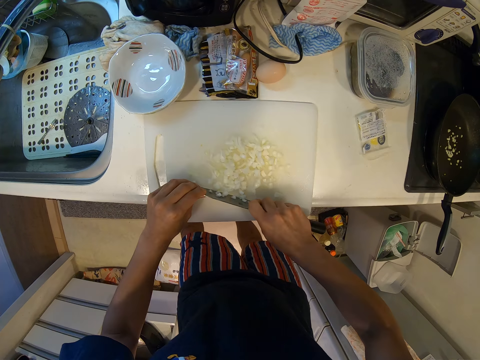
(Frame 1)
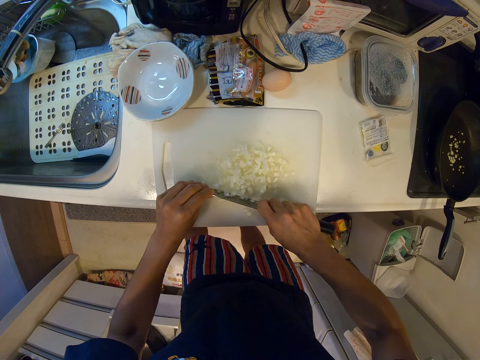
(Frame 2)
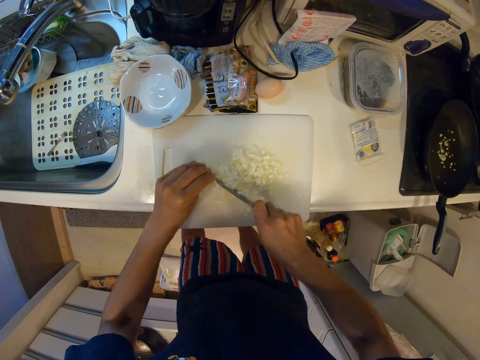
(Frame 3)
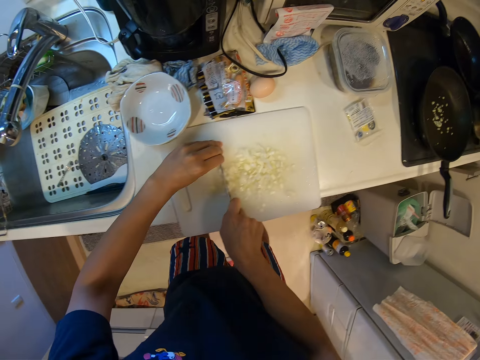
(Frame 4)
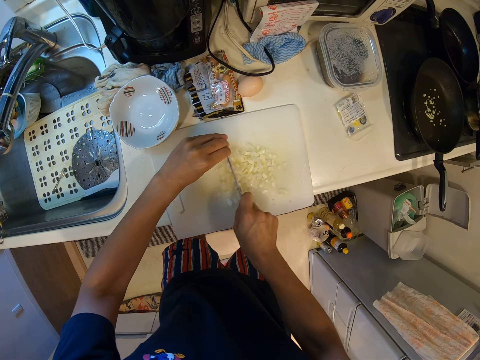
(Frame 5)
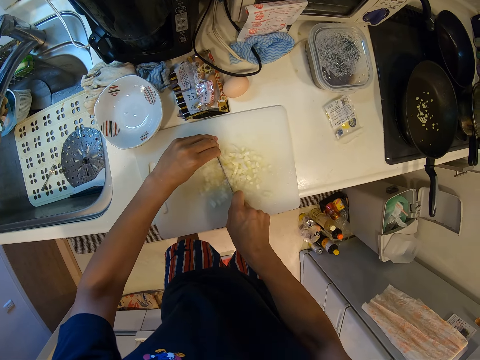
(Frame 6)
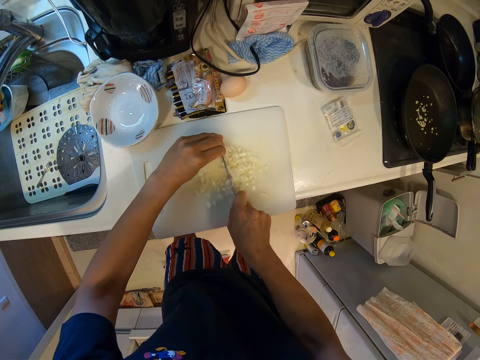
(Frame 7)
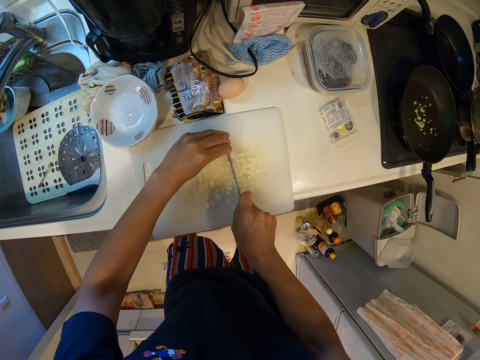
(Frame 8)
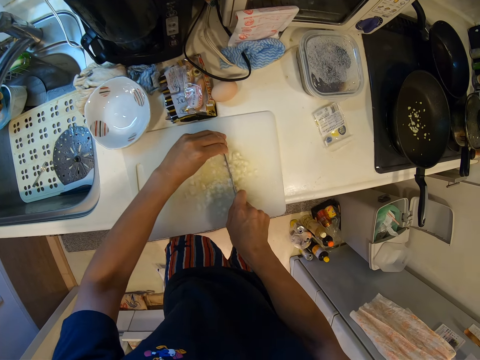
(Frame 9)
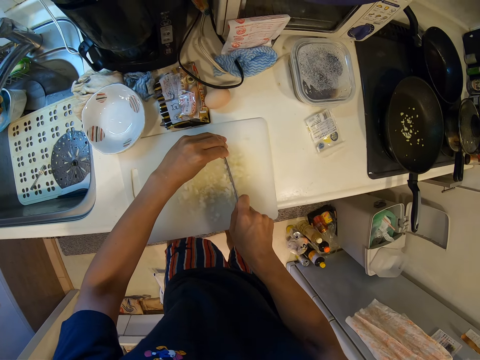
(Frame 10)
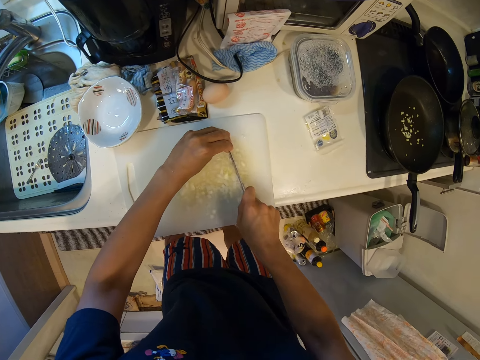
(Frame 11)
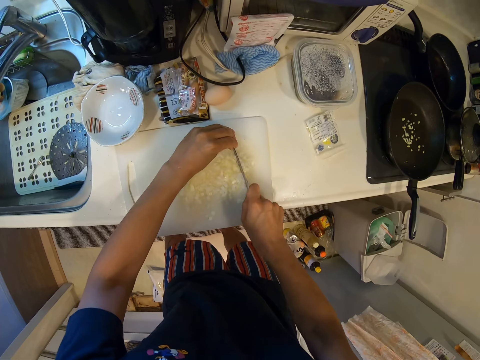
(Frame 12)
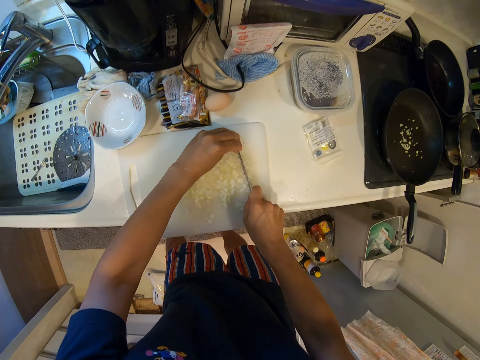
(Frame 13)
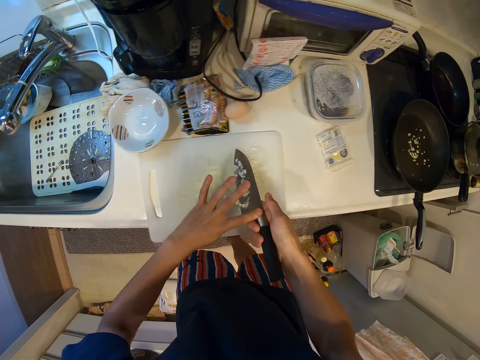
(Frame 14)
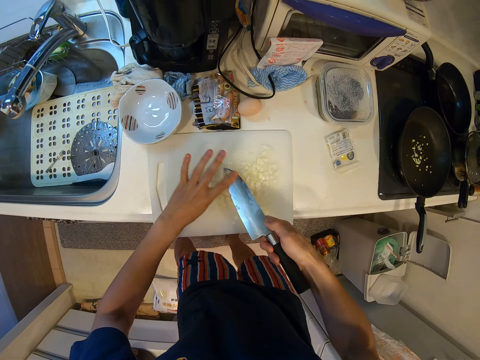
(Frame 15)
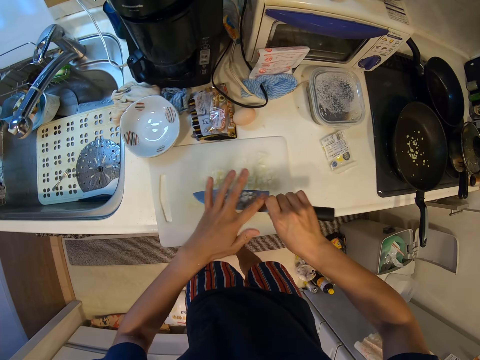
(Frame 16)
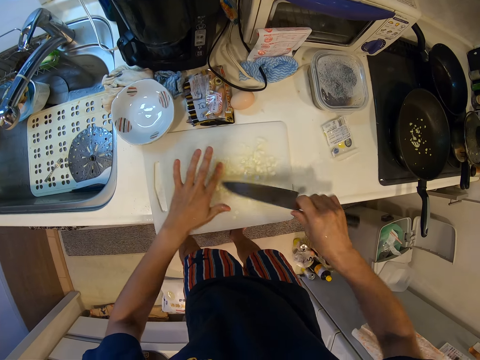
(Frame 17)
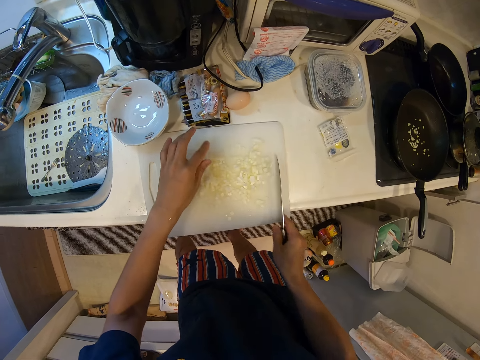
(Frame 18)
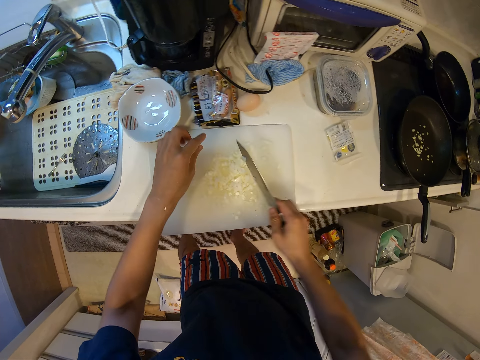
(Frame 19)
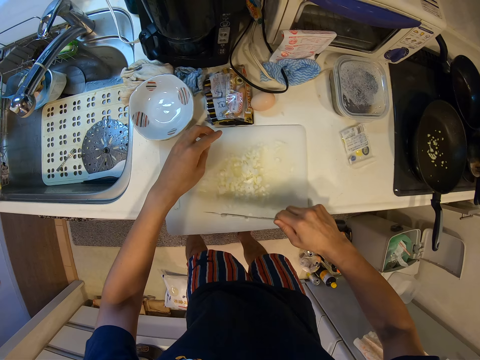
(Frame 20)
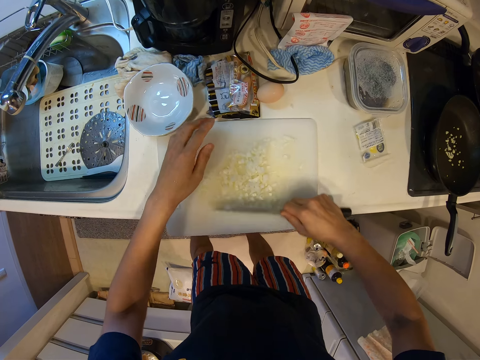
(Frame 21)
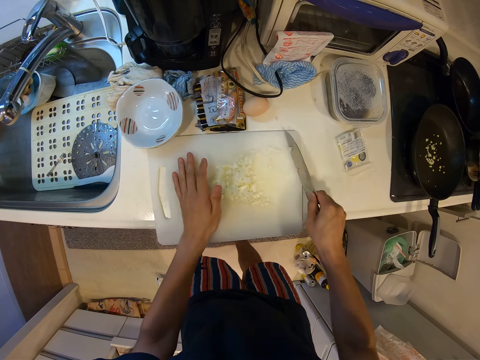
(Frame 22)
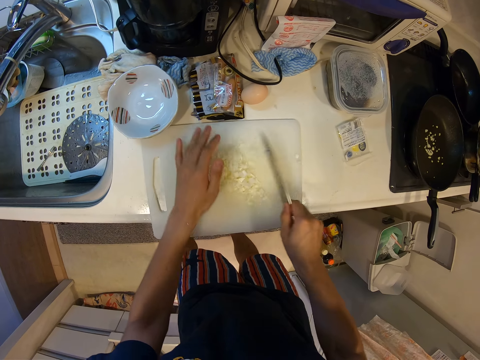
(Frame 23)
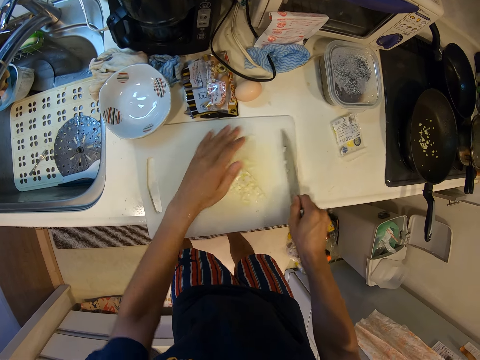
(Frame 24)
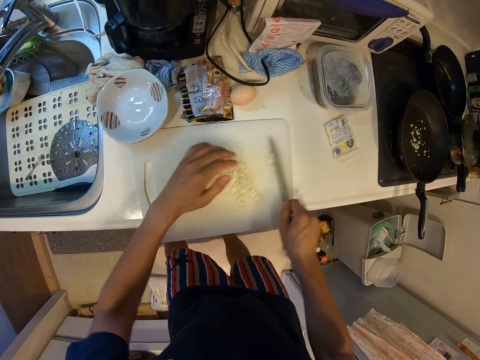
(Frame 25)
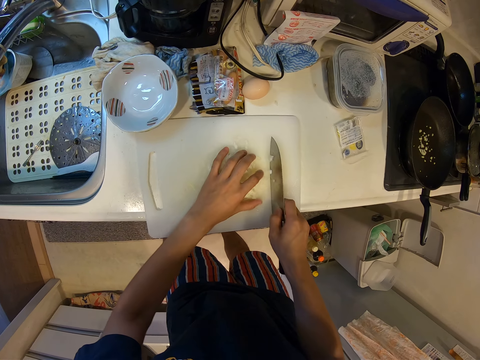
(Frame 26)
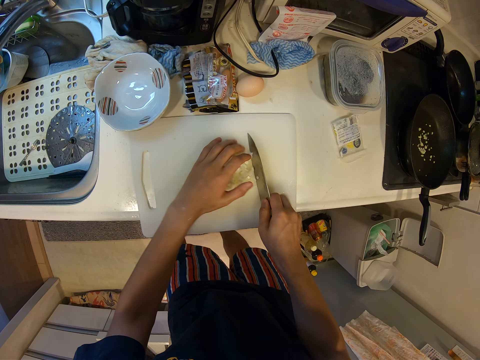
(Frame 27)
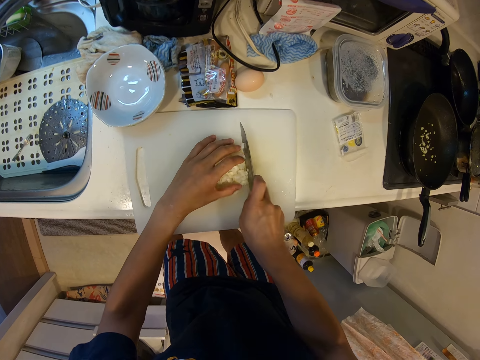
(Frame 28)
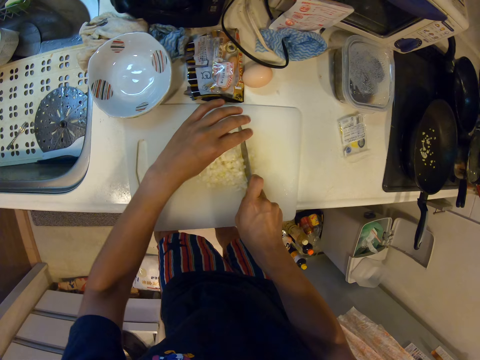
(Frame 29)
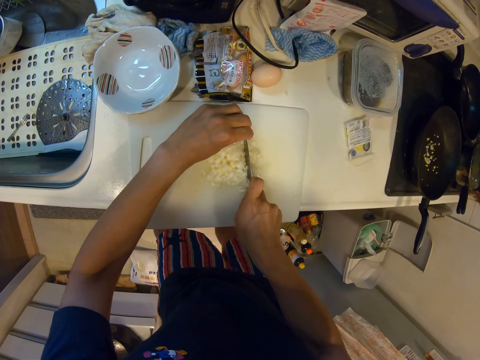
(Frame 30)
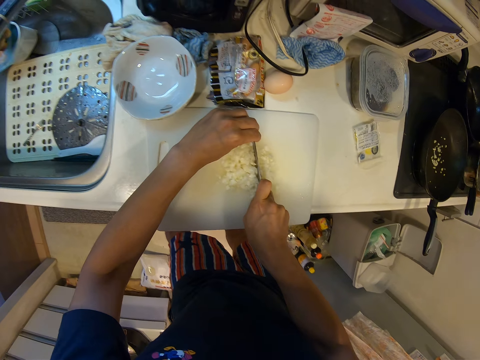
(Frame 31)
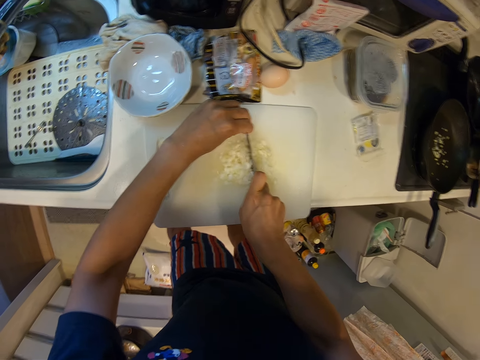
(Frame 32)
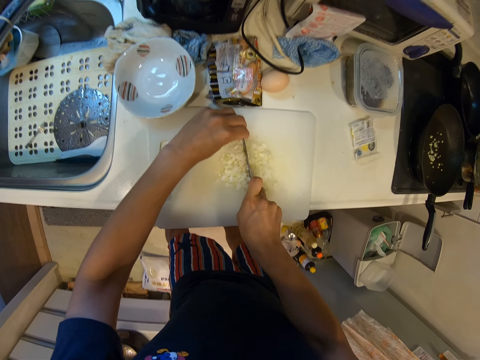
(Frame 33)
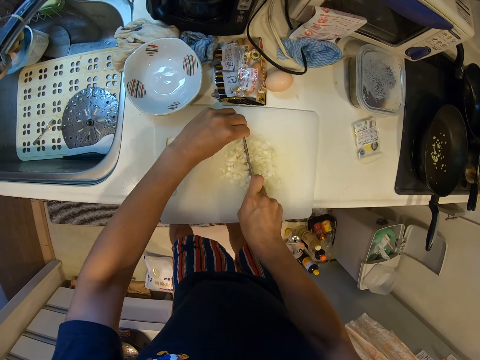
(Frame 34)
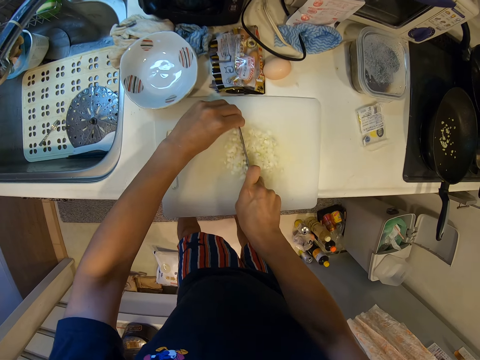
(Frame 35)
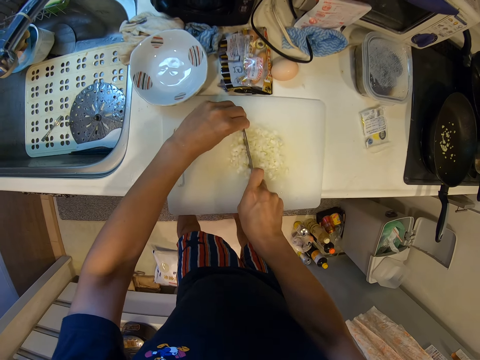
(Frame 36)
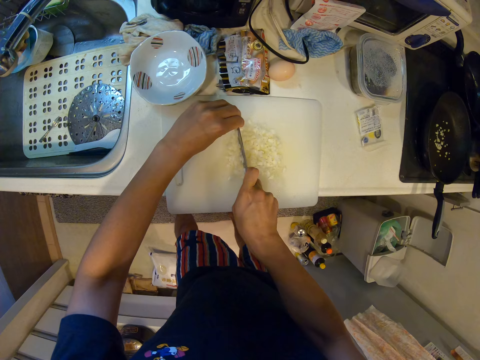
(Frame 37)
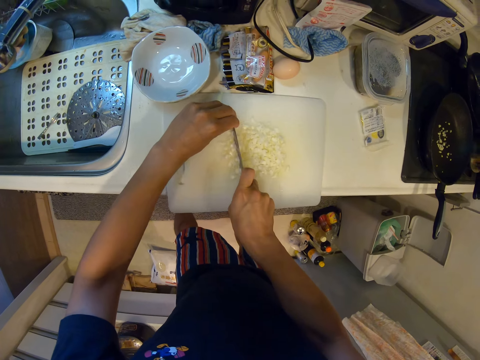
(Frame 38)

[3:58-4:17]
The camera wearer removes the onion from the knife. They put the pieces of onion together. They cut the onion into small pieces.

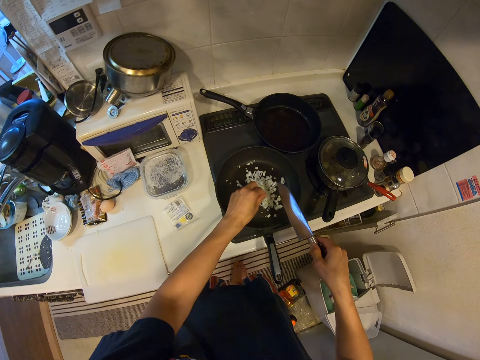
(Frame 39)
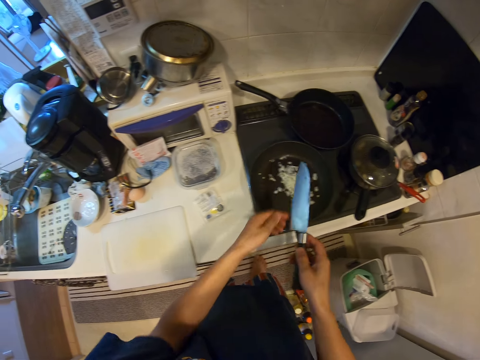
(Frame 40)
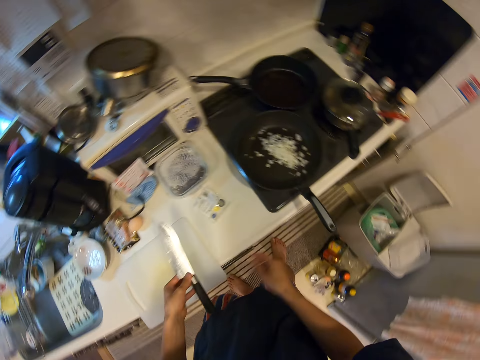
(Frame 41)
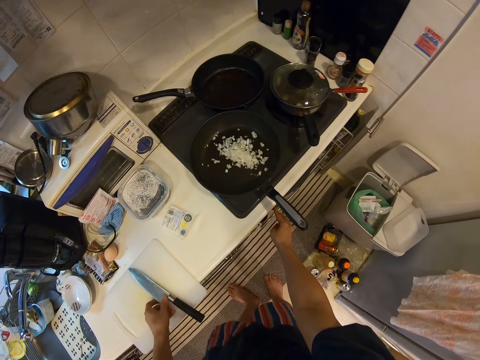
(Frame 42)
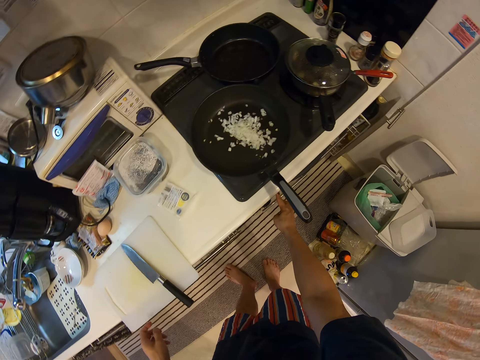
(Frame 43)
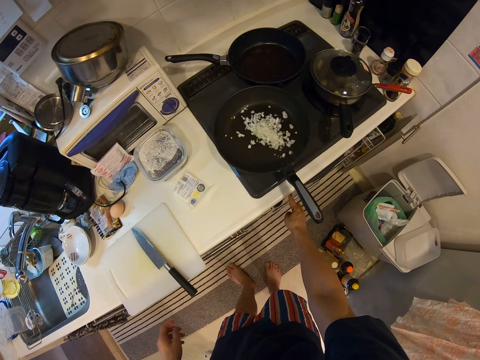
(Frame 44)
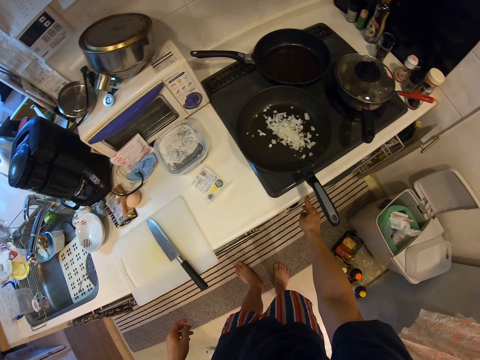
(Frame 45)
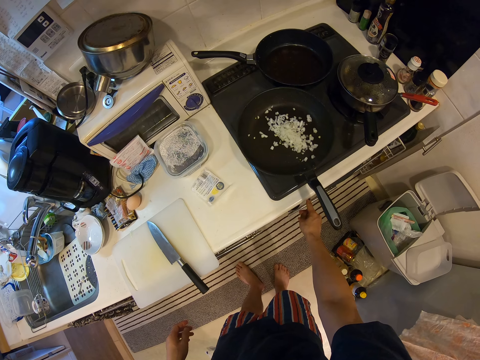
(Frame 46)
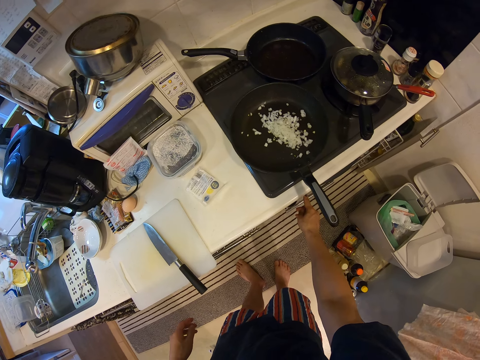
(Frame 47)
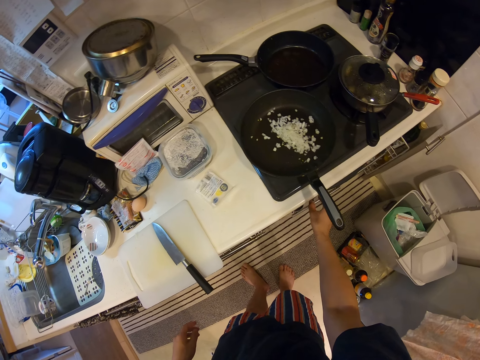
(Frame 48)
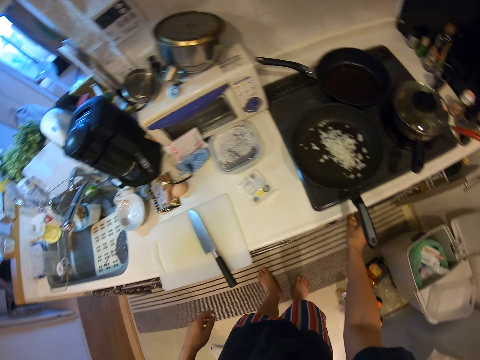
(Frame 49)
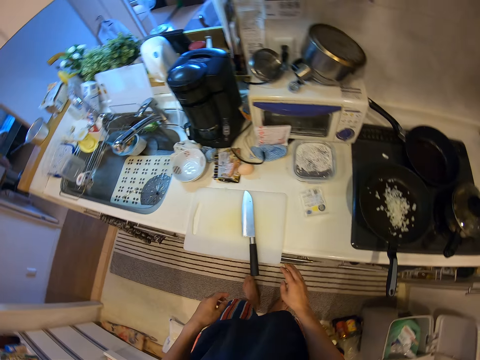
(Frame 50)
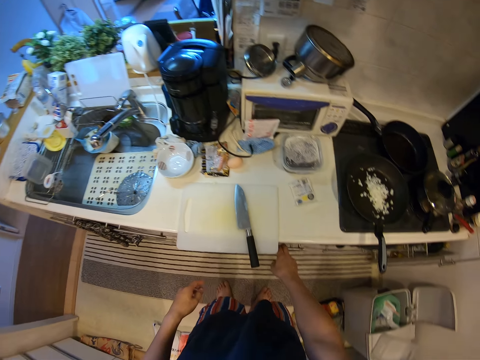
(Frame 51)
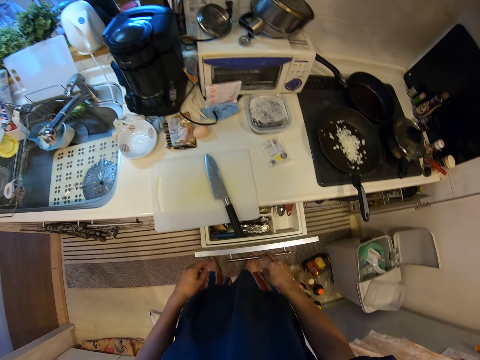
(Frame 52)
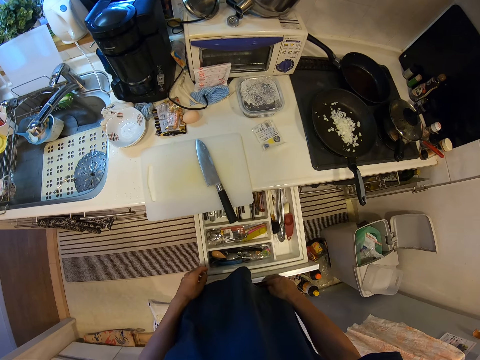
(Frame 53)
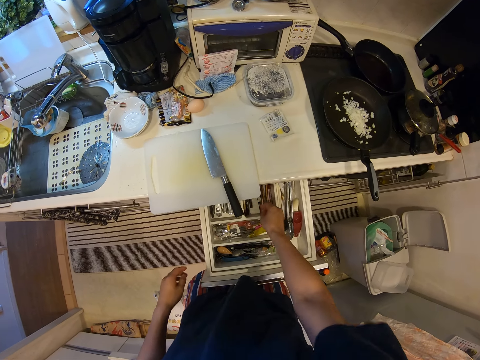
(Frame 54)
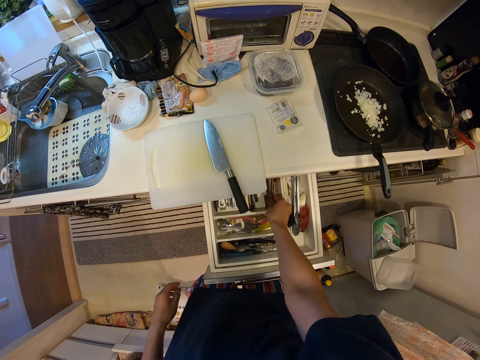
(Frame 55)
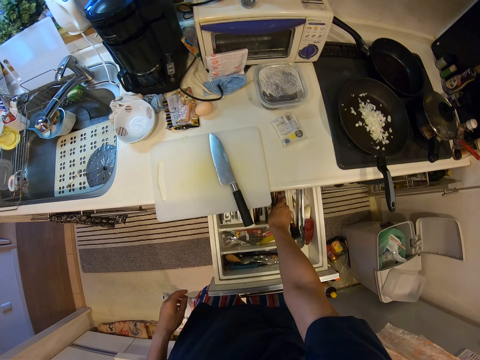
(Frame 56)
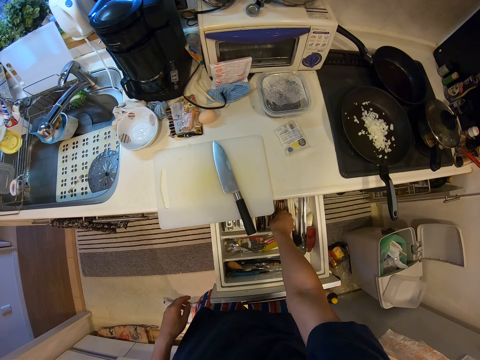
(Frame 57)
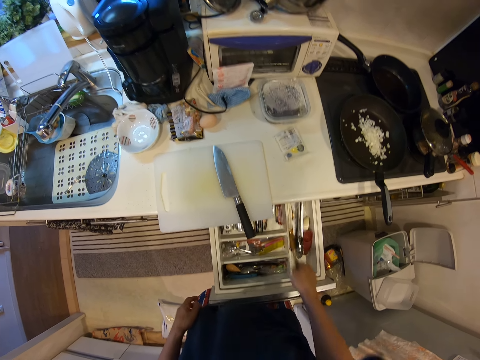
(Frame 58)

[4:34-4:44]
The camera wearer puts the knife on the cutting board. They turn the cooker knob. They open the drawer. They remove the chopsticks from the drawer.
